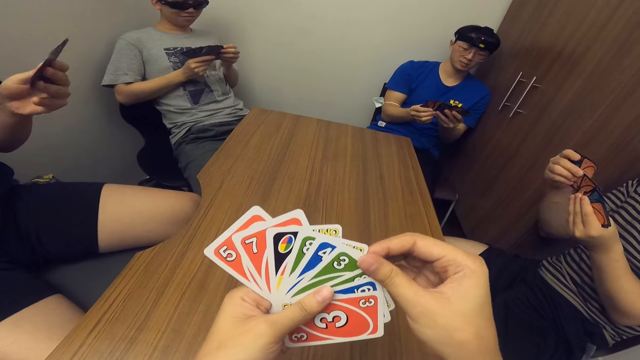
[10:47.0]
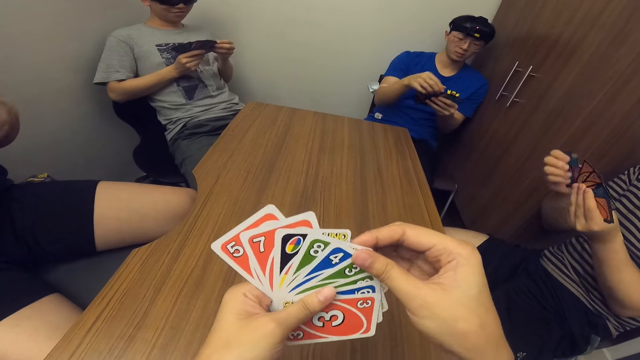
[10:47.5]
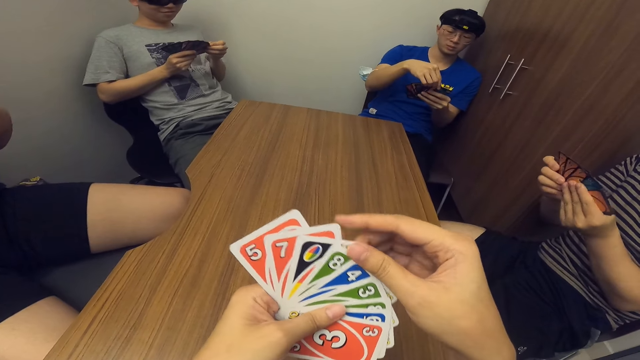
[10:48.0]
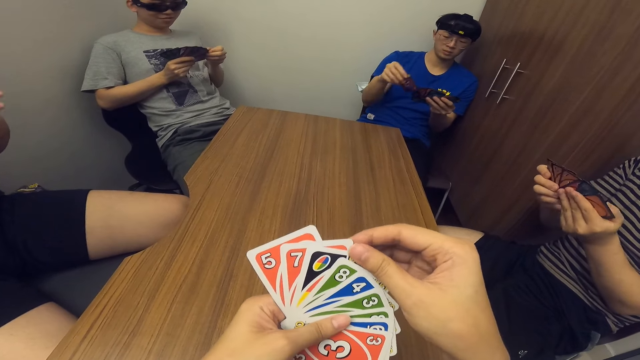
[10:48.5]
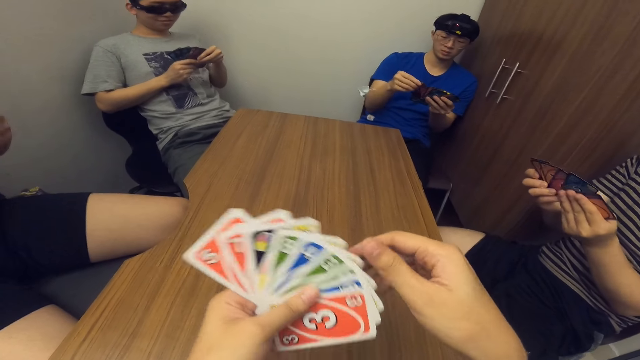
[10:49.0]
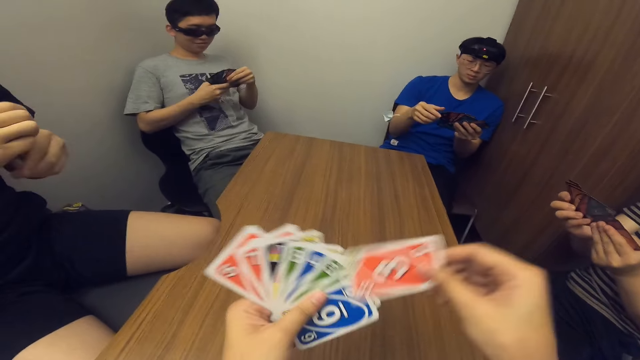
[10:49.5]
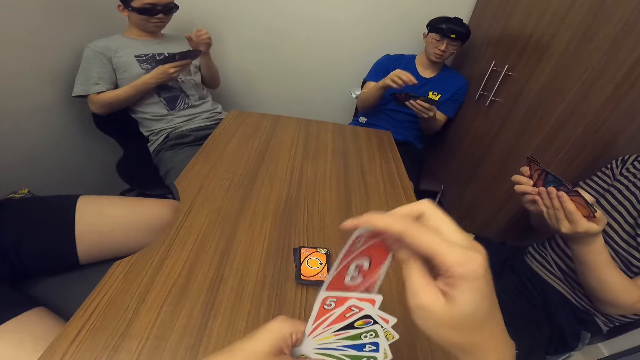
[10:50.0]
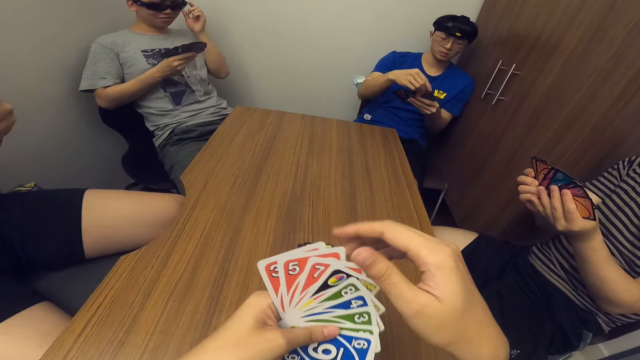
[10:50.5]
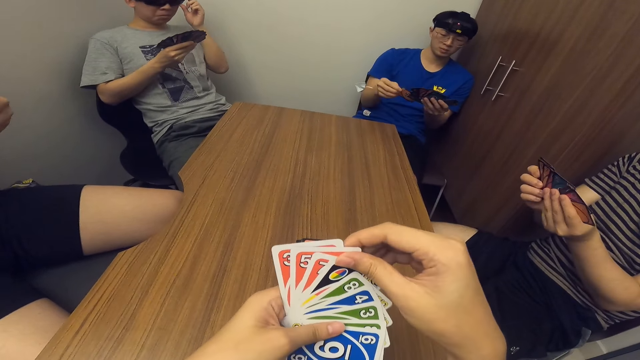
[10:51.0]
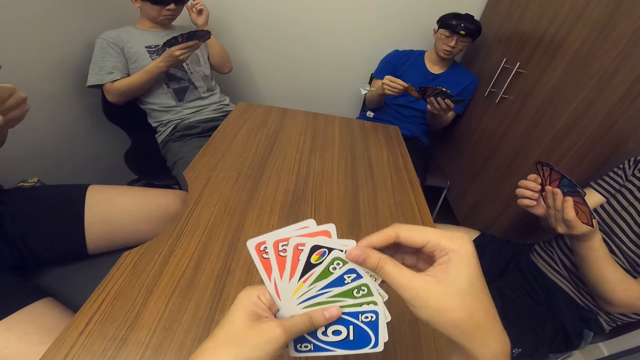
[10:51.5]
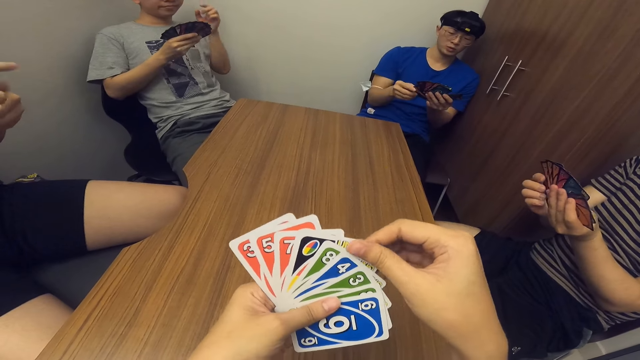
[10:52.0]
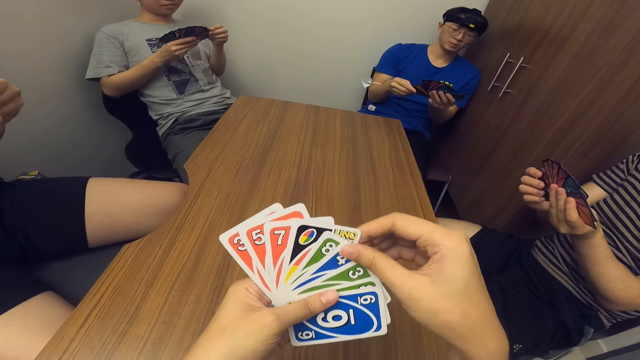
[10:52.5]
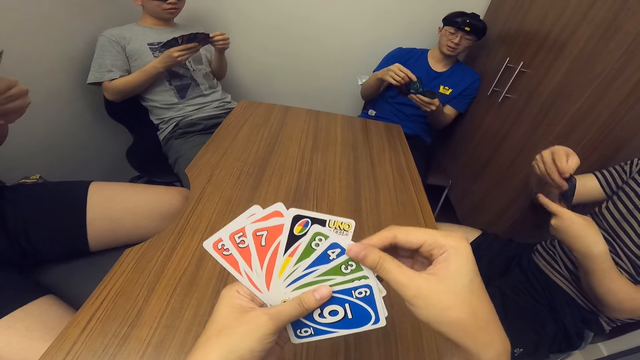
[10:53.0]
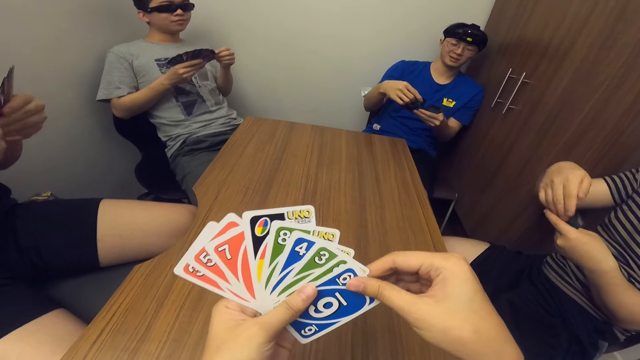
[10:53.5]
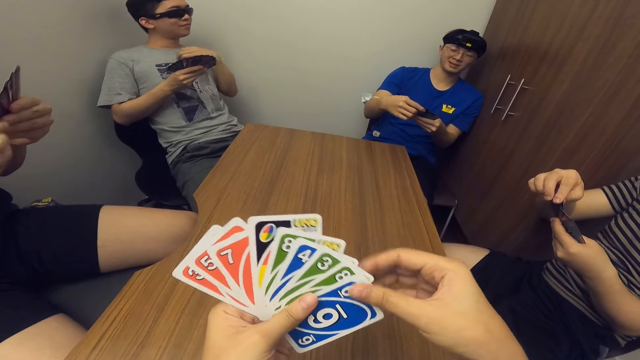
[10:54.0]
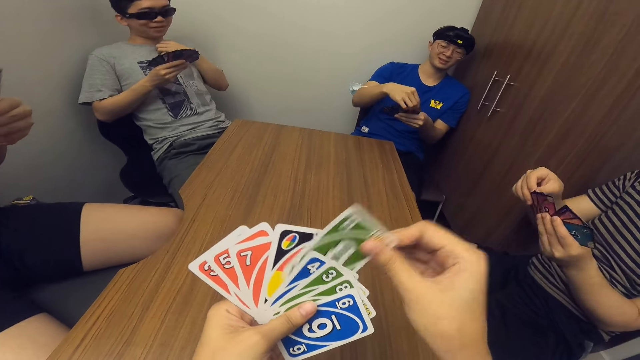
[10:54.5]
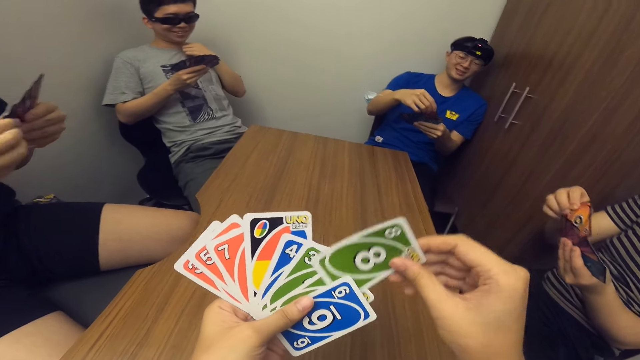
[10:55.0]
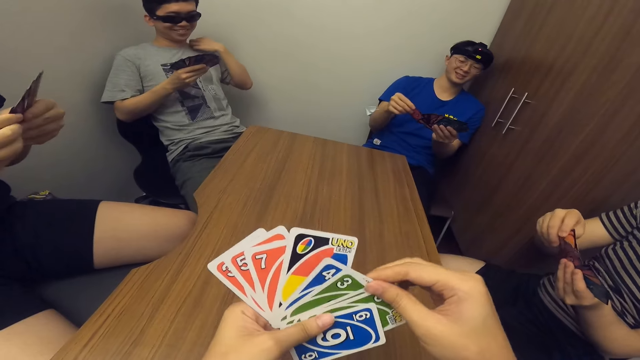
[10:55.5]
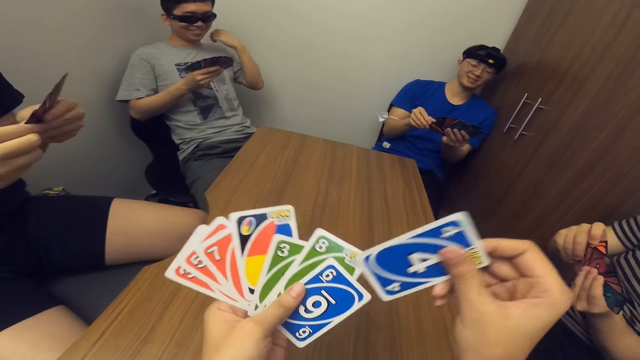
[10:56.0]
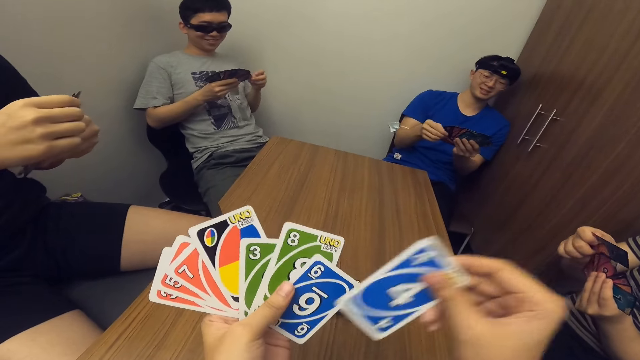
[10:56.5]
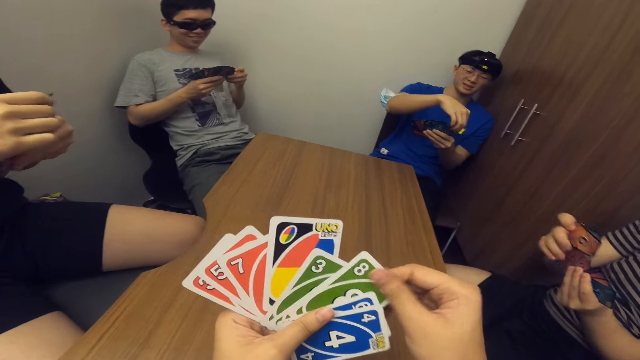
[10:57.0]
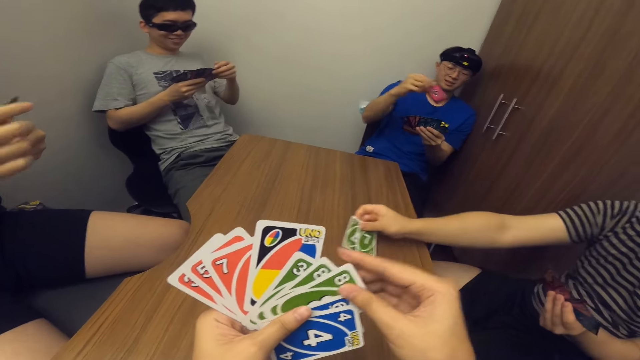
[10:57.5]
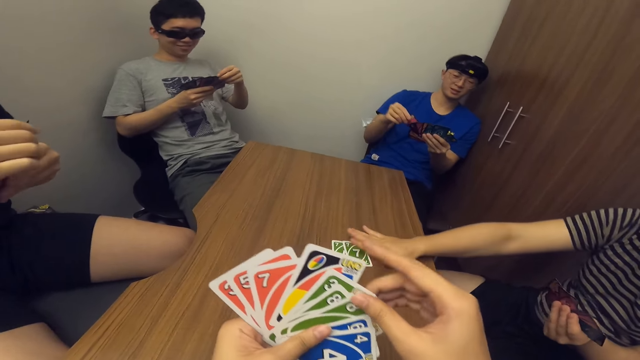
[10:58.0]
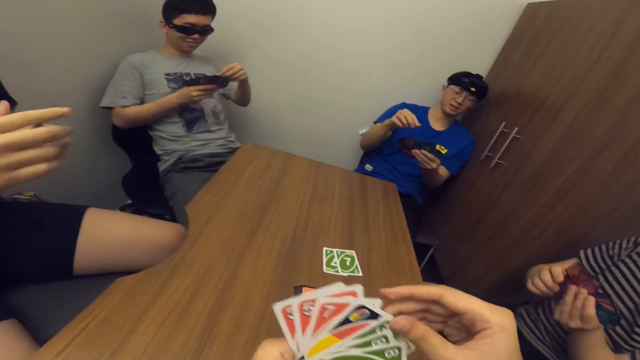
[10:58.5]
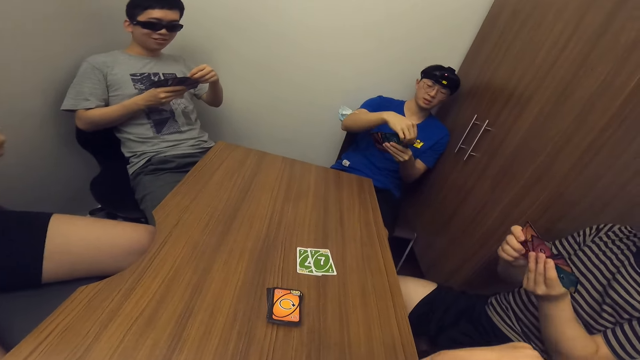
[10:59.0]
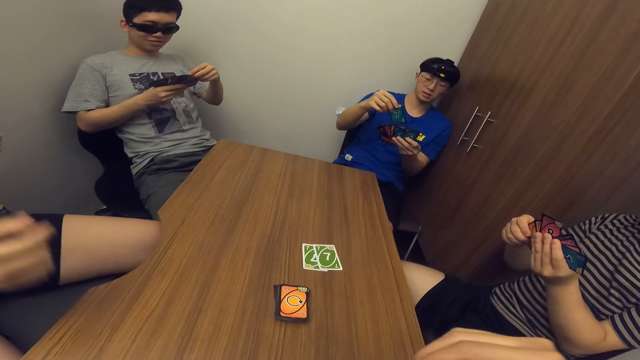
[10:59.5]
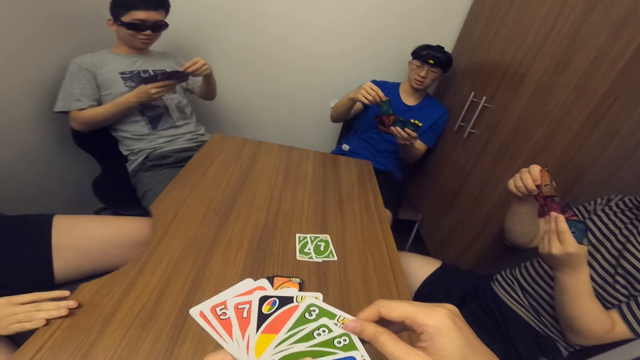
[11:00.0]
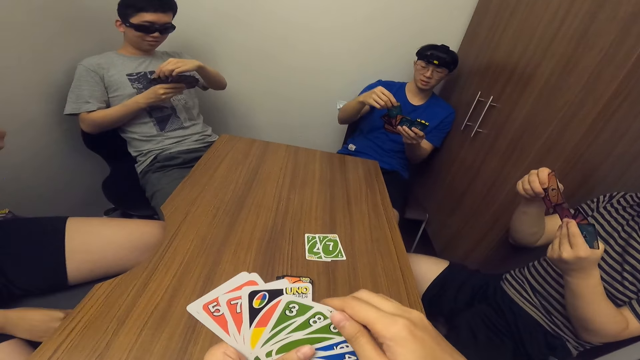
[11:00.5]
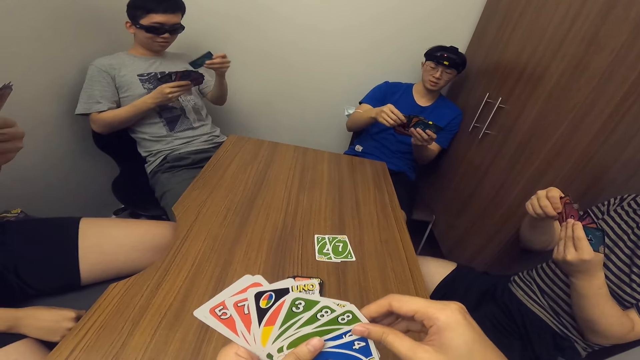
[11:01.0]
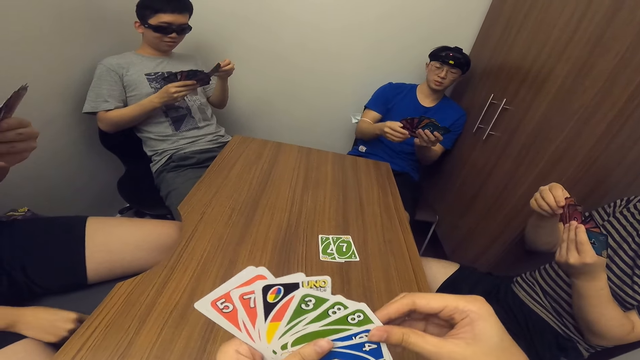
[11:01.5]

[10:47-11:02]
A man drops two cards on the table with his right hand.

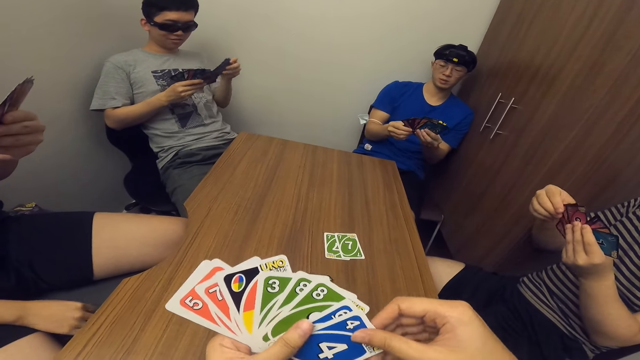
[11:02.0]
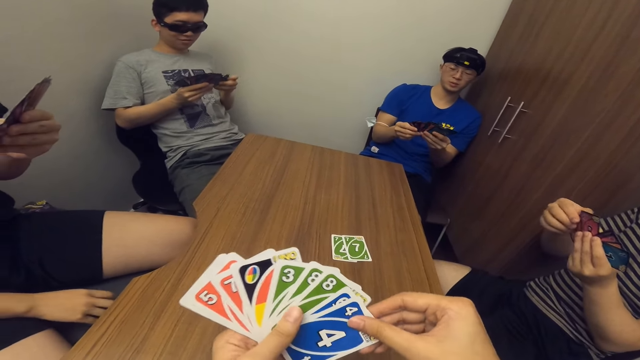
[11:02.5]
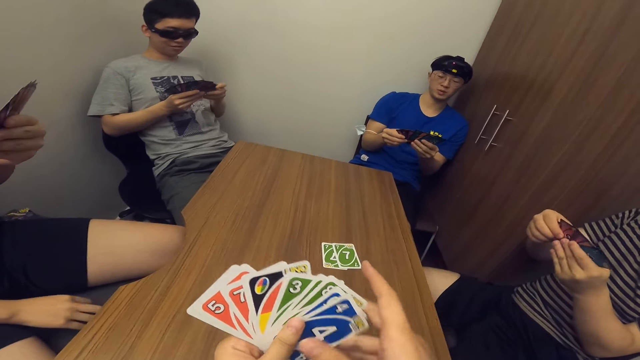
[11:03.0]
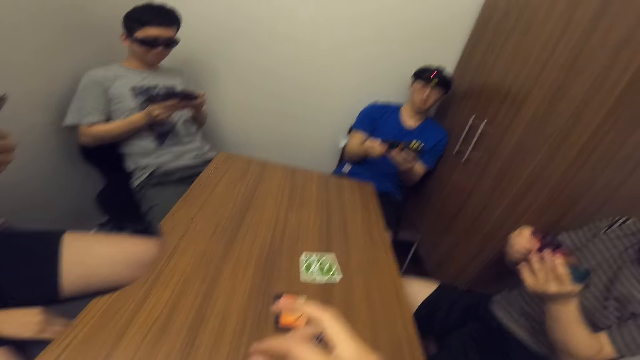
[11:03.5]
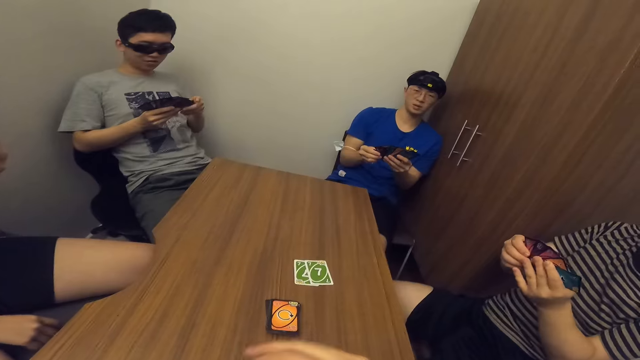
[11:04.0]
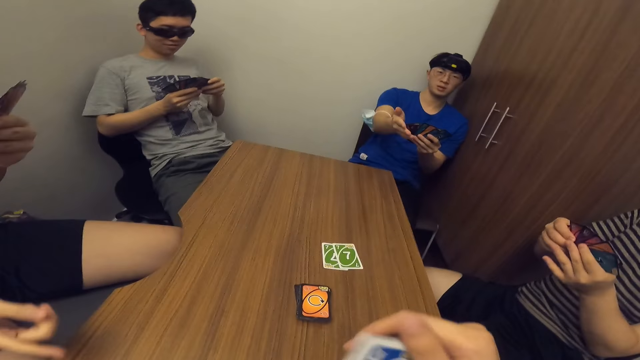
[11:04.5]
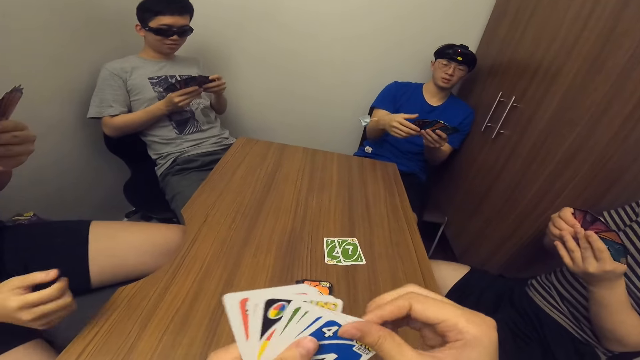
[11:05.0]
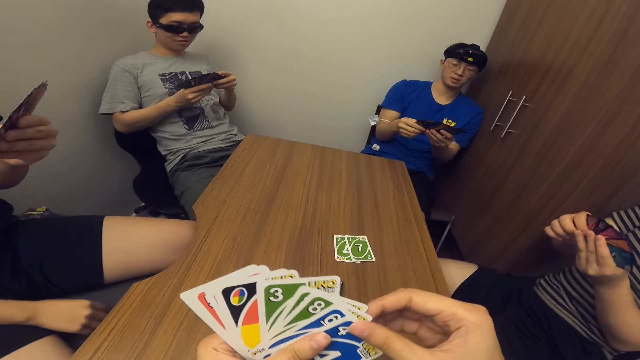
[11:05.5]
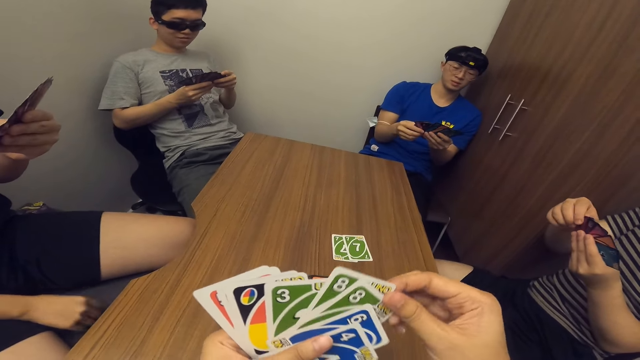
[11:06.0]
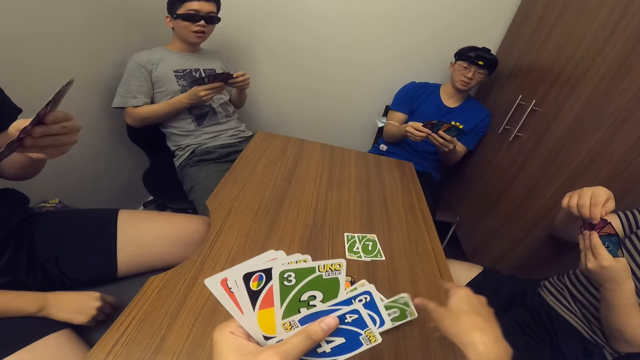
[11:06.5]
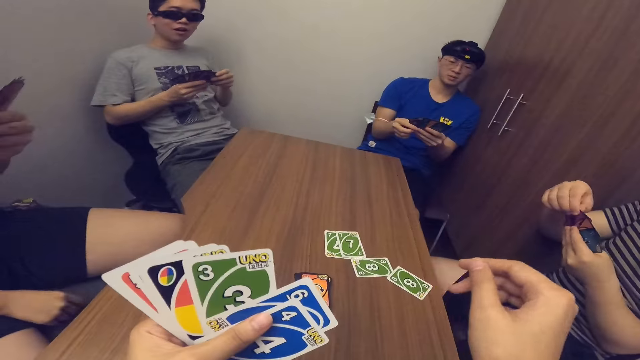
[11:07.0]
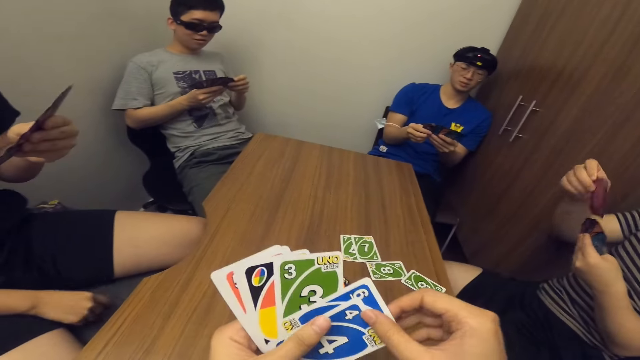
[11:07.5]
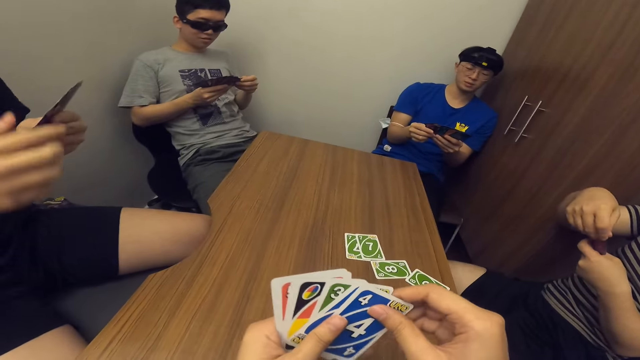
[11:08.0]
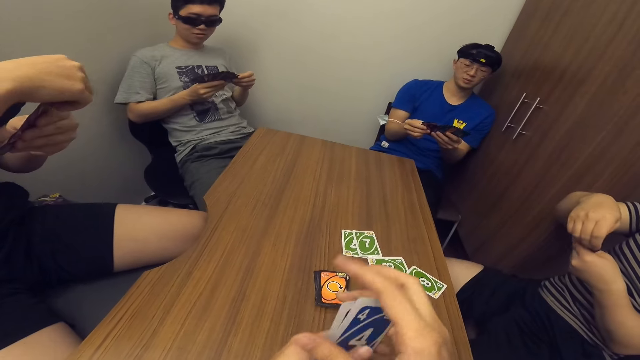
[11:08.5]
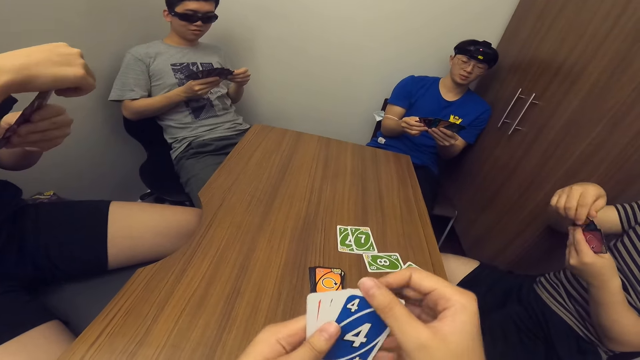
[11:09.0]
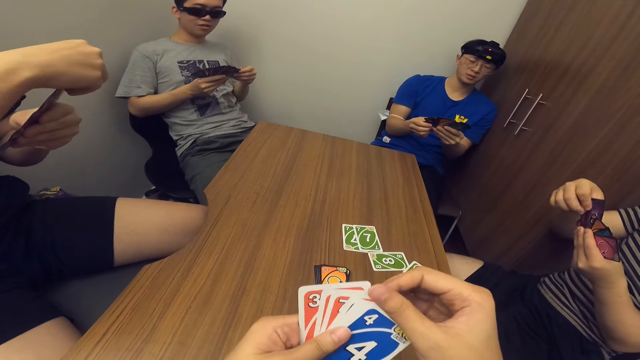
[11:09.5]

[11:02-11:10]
The camera wearer arranges cards. He drops two cards on the table with his right hand.
